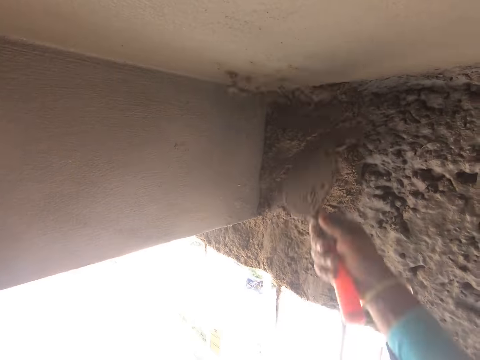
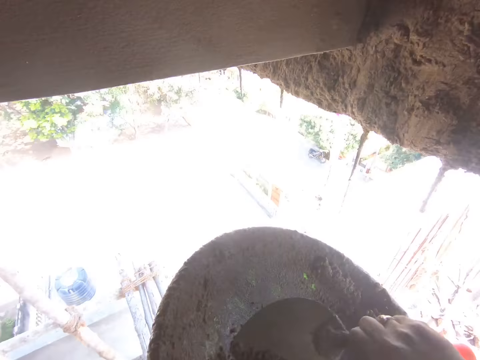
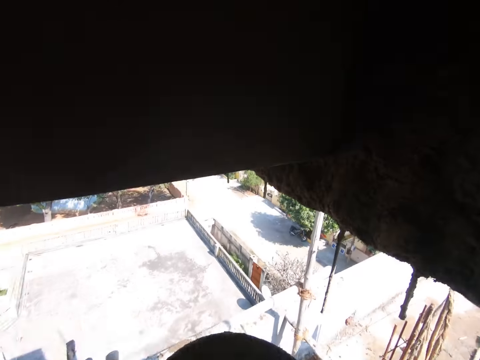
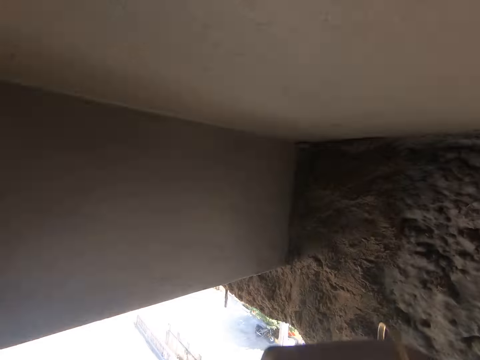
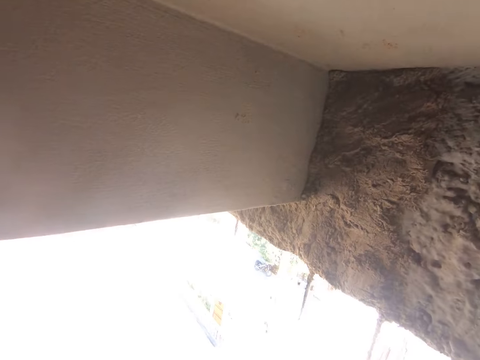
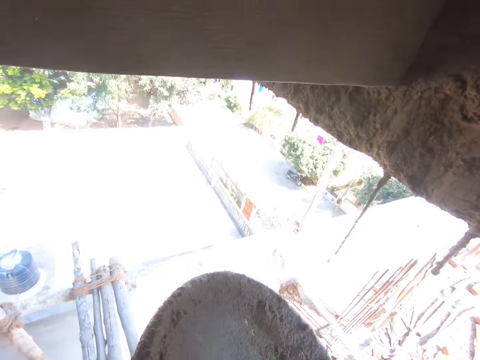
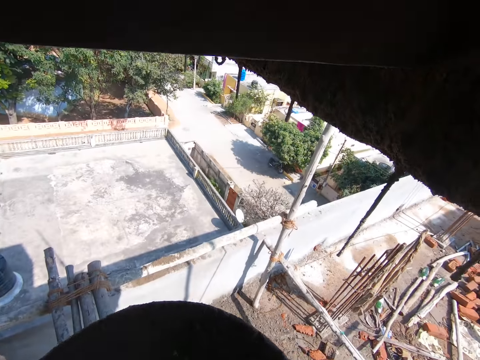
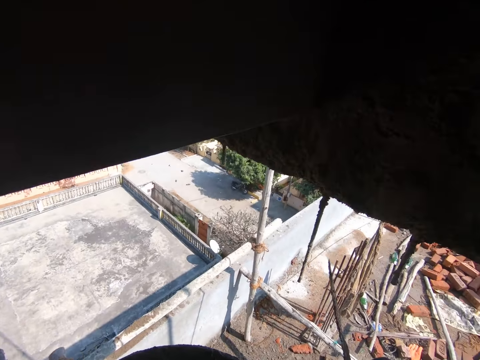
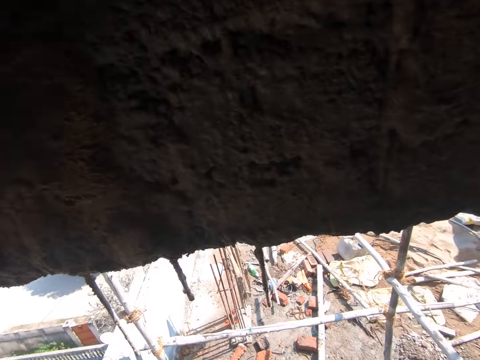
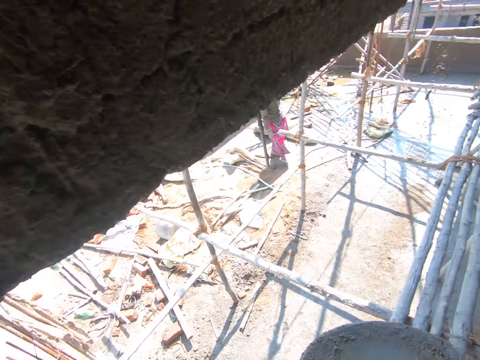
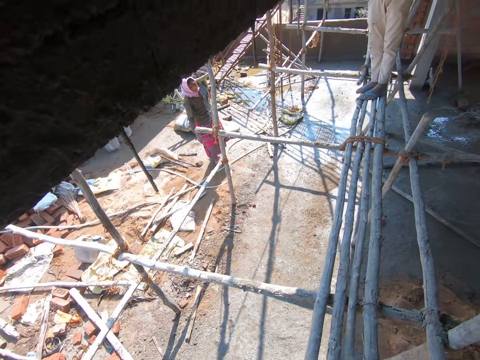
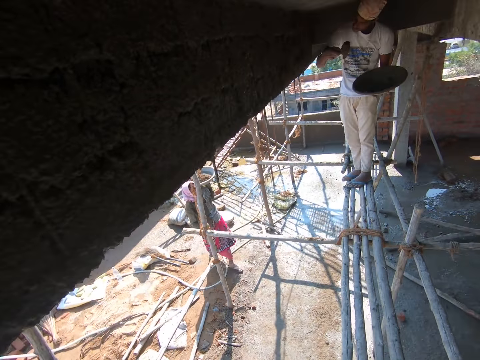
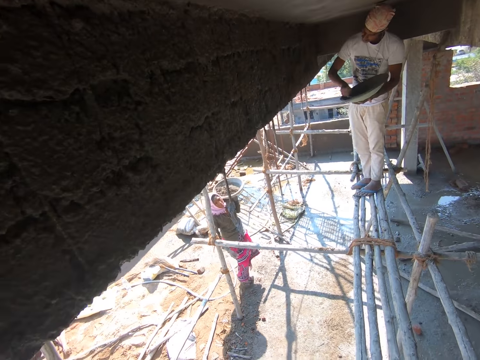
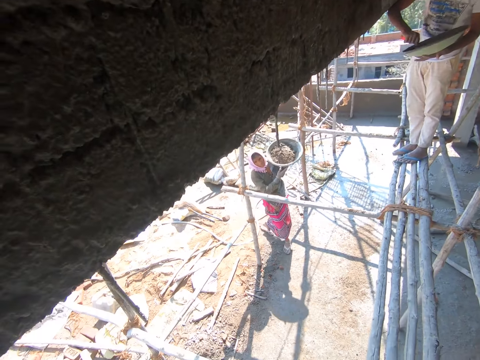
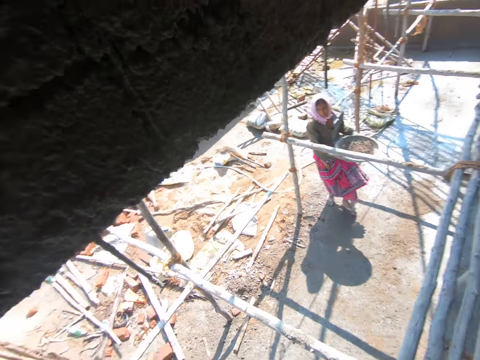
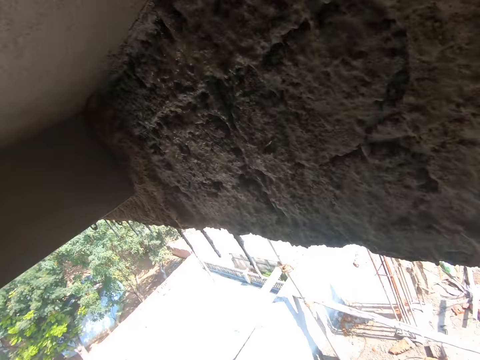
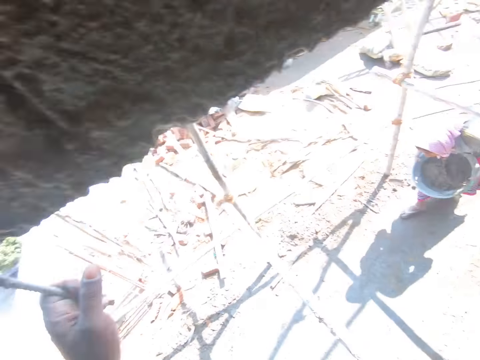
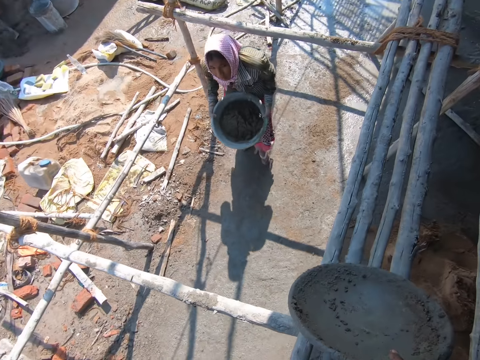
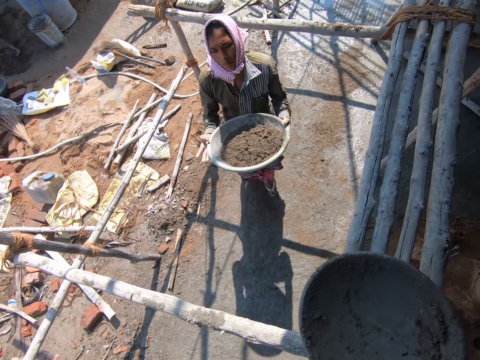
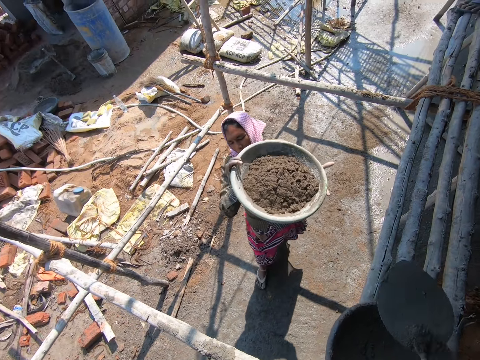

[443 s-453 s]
The camera wearer pours the cement on the wall. He gathers the concrete mix in the pan with the trowel in his right hand. He throws the concrete mix on the wall with the trowel in his right hand. He gathers the concrete mix in the pan with the trowel in his right hand. He throws the concrete mix on the wall with the trowel in his right hand. He moves the bowl. A man throws the concrete mix on the wall with the trowel in his right hand. A woman walks towards the camera wearer with the pan in both hands. The man takes the concrete mix with the trowel on his right hand from the pan in his left hand. The camera wearer looks around. He looks around again. He places the pan on the scaffold with his right hand.

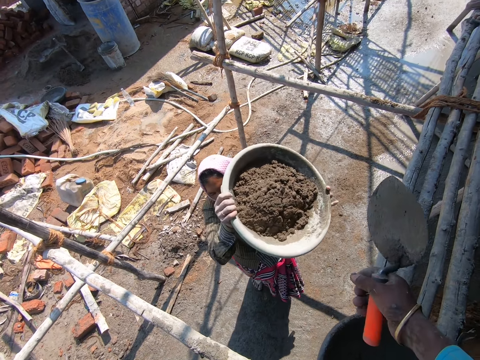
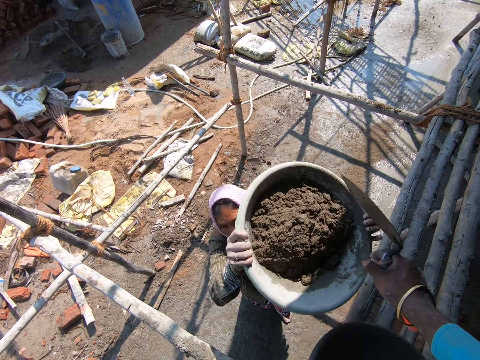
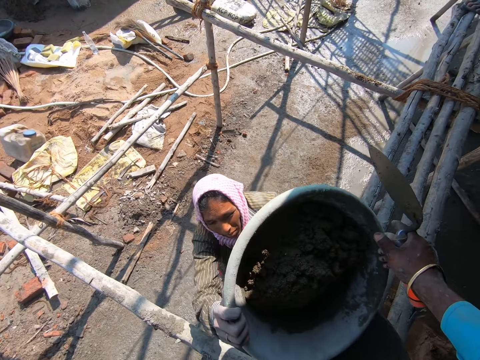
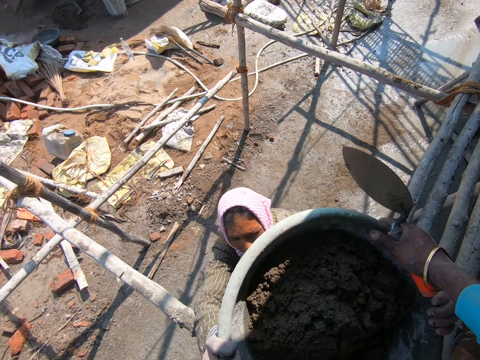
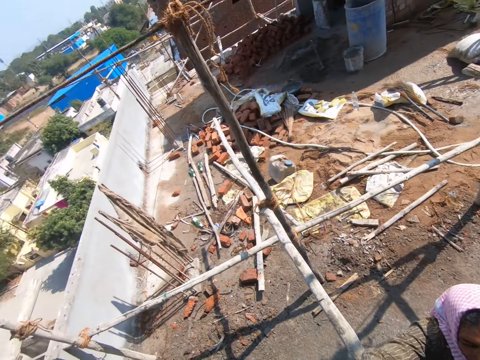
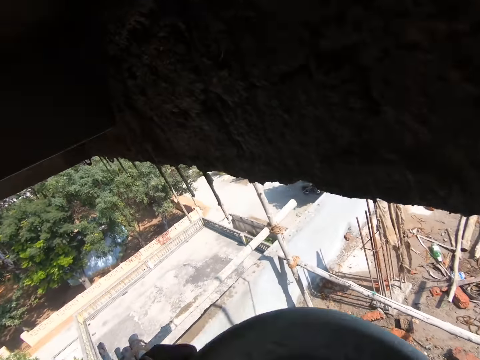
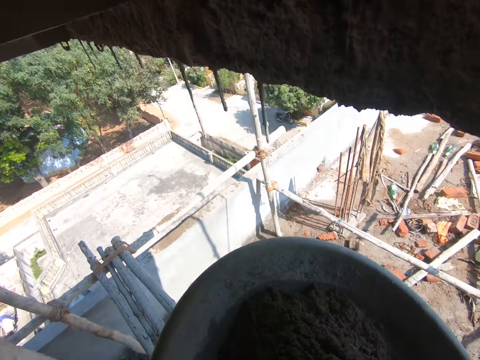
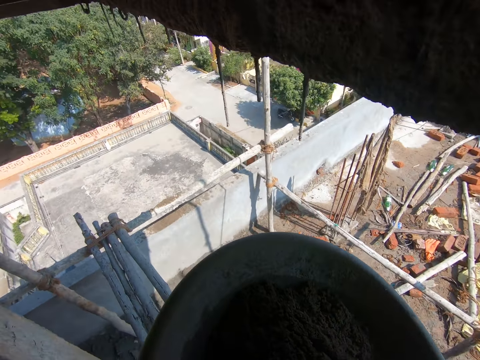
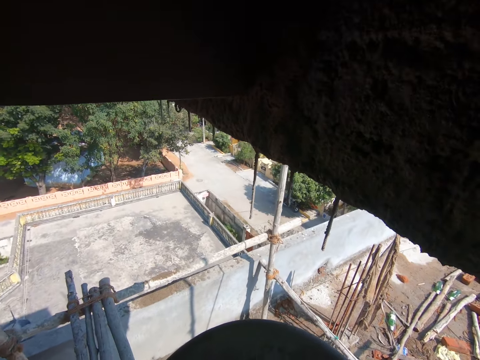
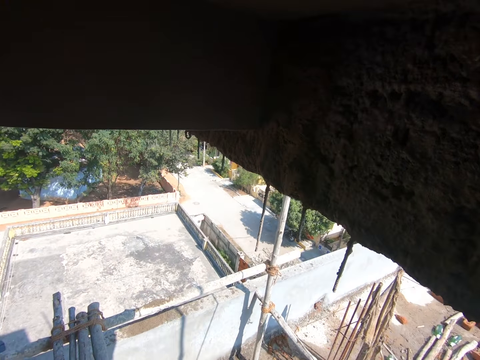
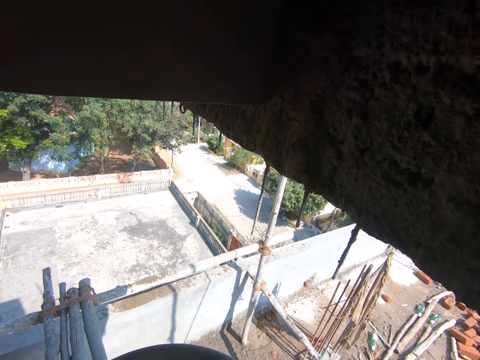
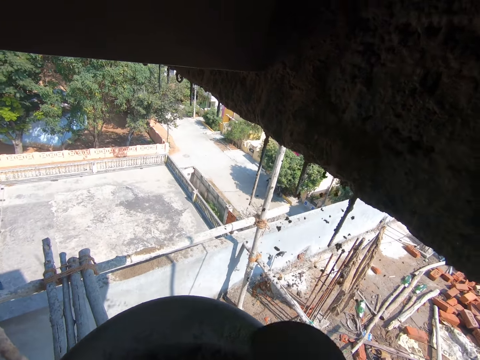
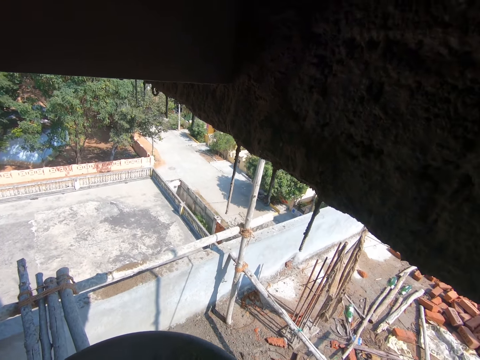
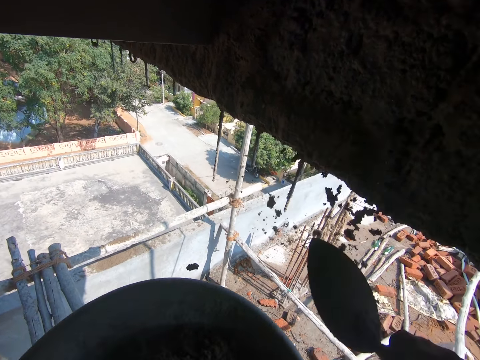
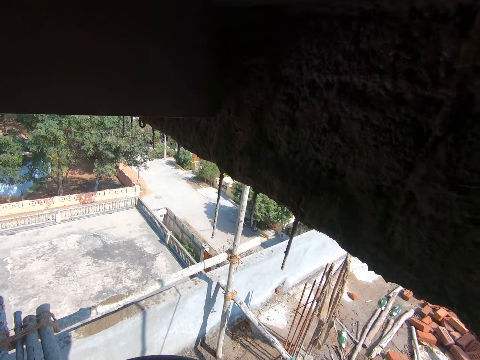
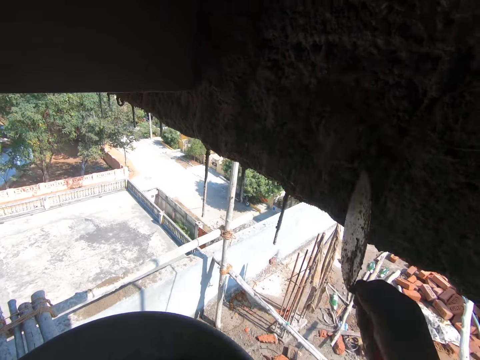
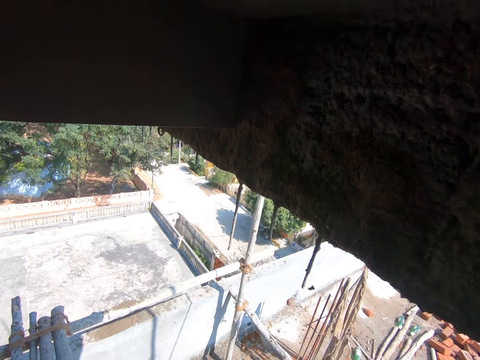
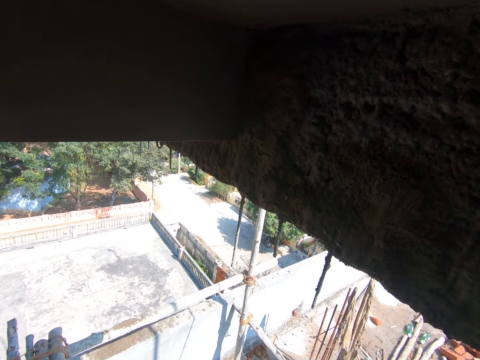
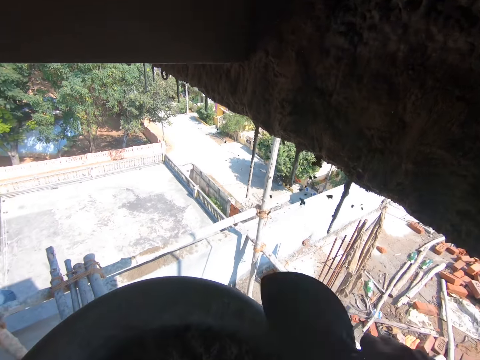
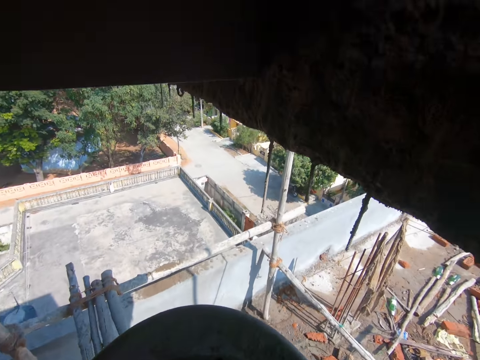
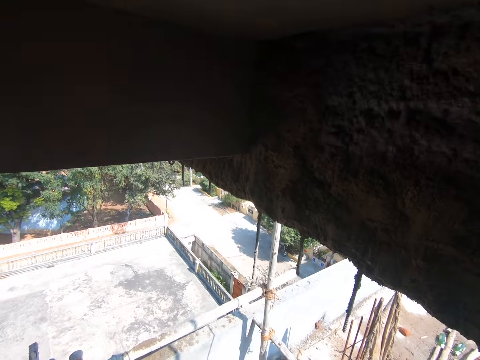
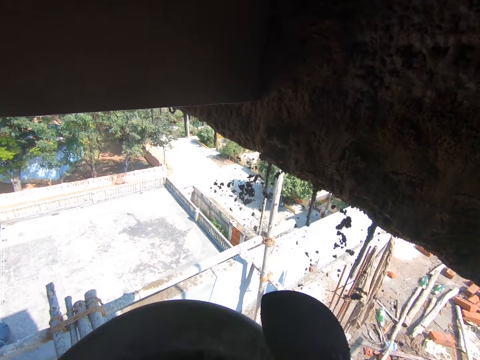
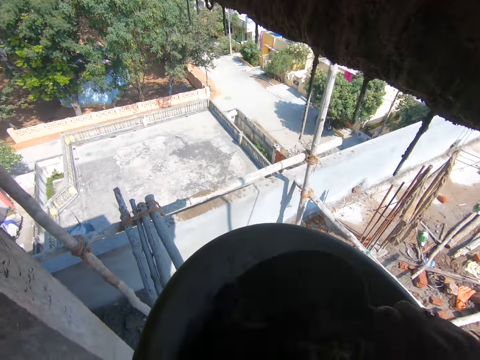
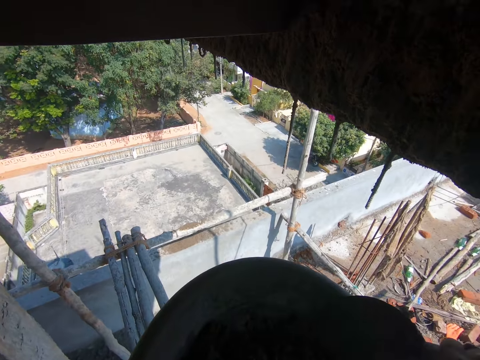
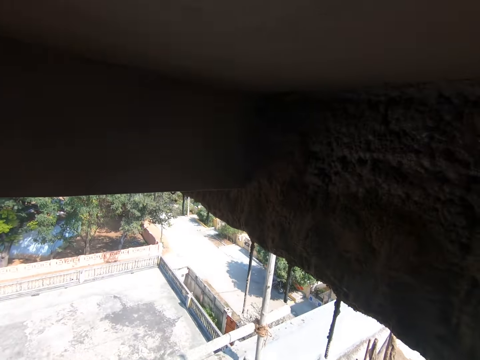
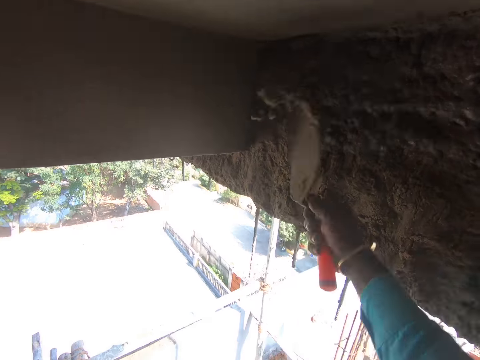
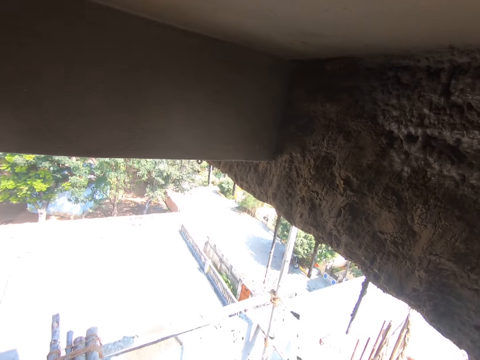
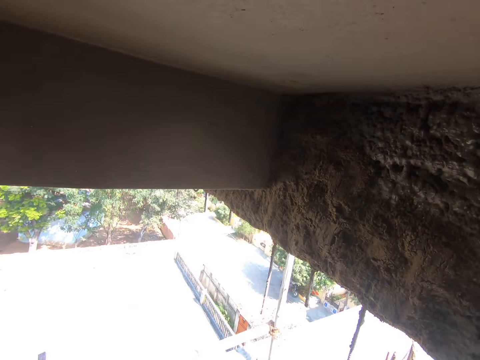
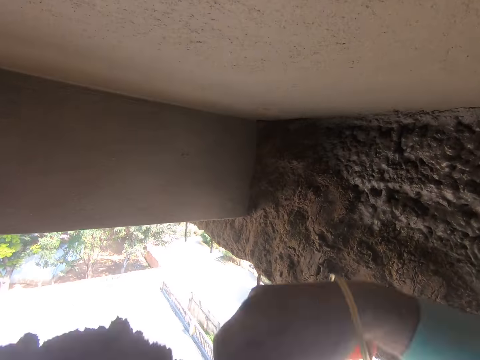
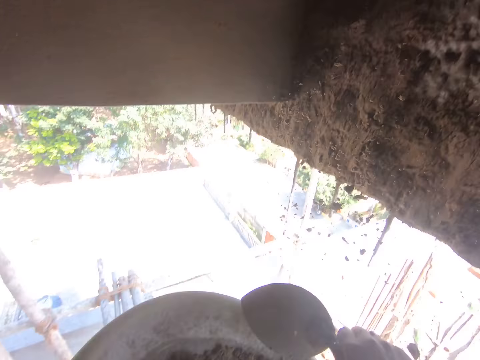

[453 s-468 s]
The woman passes the pan to the camera wearer with both hands. The camera wearer moves the right hand. The woman lifts the bowl. The camera wearer collects the pan from the woman with his right hand. He looks around. He moves the bowl. He holds the pan in his left hand. He takes the concrete mix from the pan with the trowel in his right hand. He throws the concrete mix on the wall with the trowel in his right hand. He takes the concrete mix from the pan with the trowel in his right hand. He throws the concrete mix on the wall with the trowel in his right hand. He takes the concrete mix from the pan with the trowel in his right hand. He throws the concrete mix on the wall with the trowel in his right hand. He takes the concrete mix from the pan with the trowel in his right hand. He looks around. He throws the concrete mix on the wall with the trowel in his right hand. He takes the concrete mix from the pan with the trowel in his right hand. He throws the concrete mix on the wall with the trowel in his right hand. He takes the concrete mix from the pan with the trowel in his right hand. He throws the concrete mix on the wall with the trowel in his right hand. He scoops the cement with the trowel. He pours the cement on the wall.
